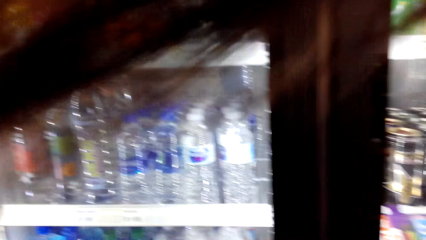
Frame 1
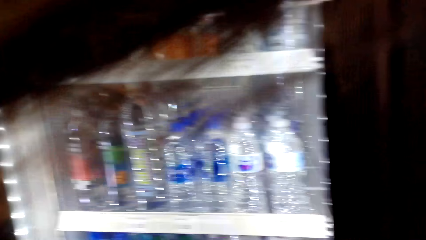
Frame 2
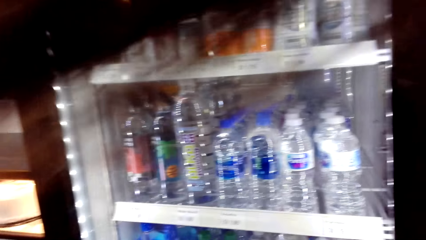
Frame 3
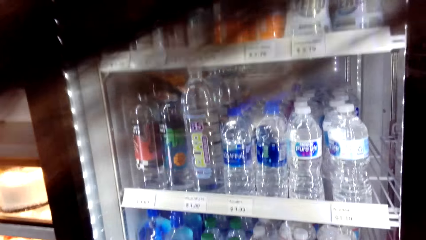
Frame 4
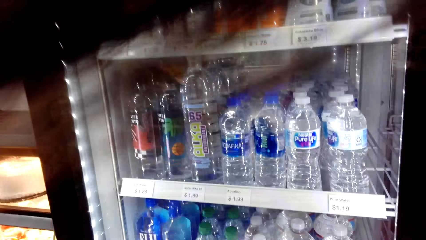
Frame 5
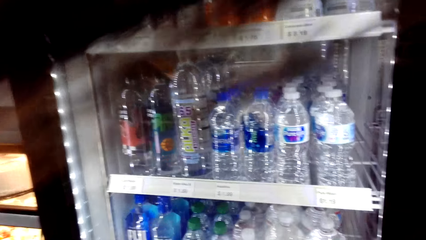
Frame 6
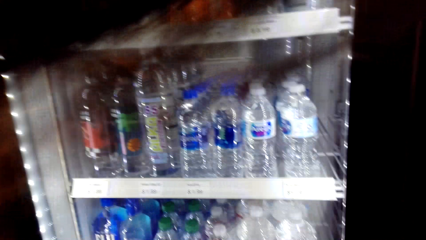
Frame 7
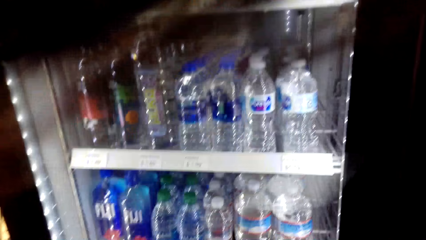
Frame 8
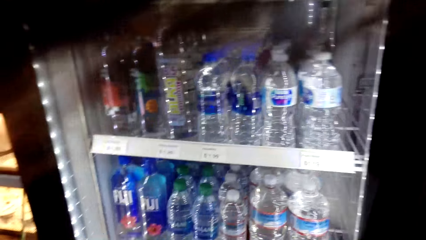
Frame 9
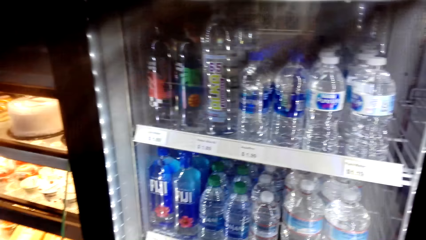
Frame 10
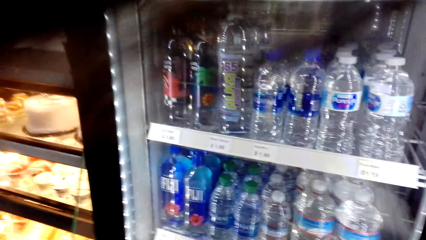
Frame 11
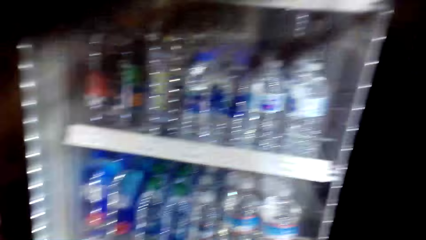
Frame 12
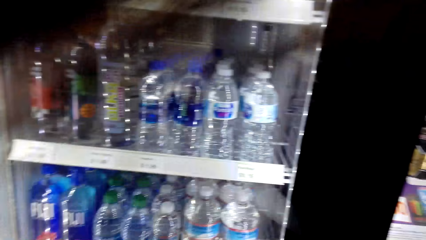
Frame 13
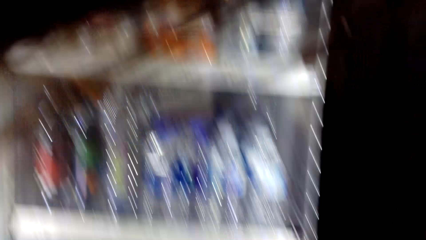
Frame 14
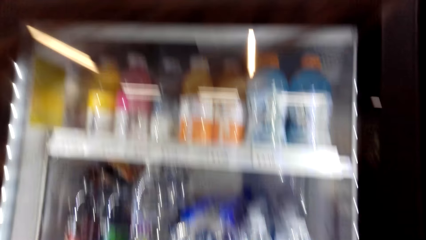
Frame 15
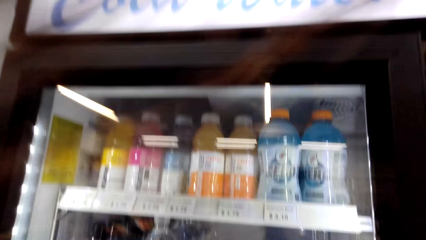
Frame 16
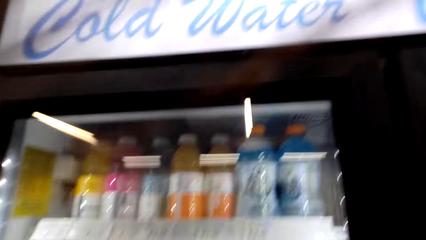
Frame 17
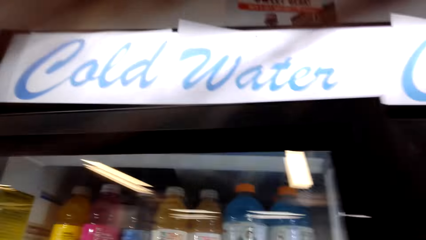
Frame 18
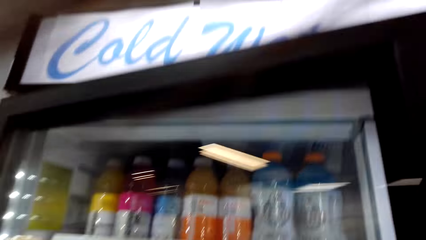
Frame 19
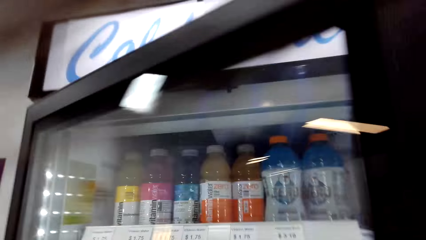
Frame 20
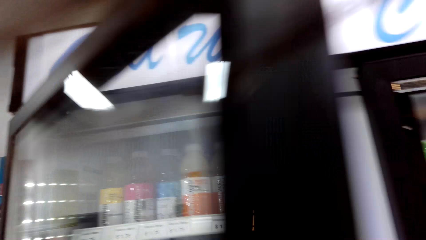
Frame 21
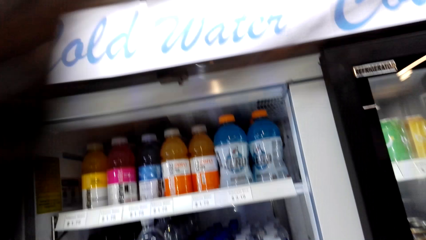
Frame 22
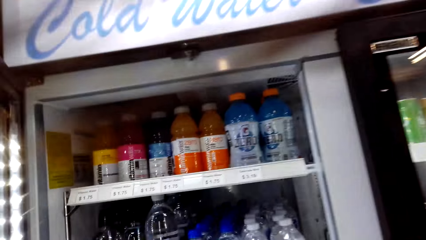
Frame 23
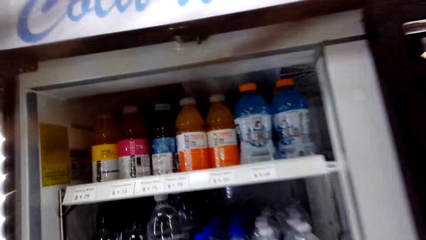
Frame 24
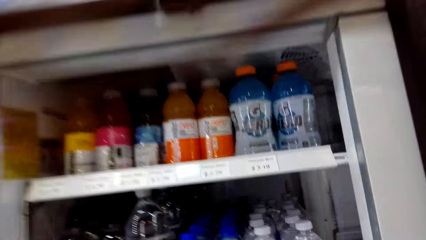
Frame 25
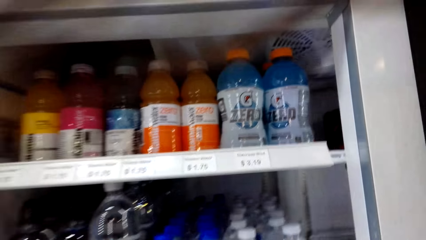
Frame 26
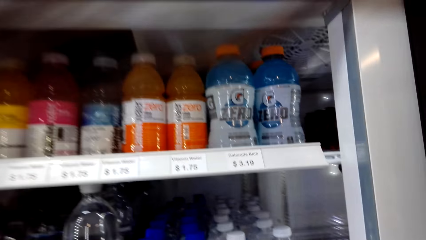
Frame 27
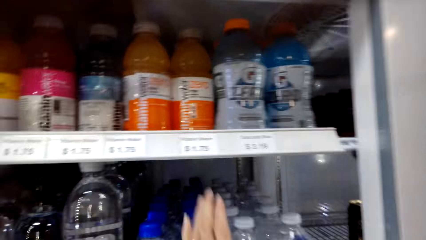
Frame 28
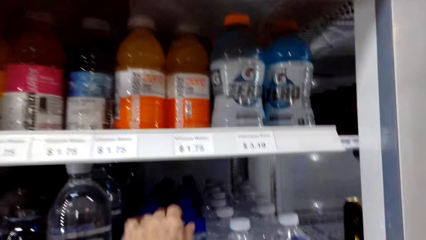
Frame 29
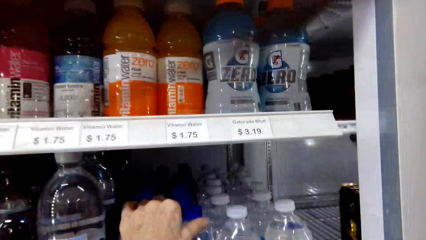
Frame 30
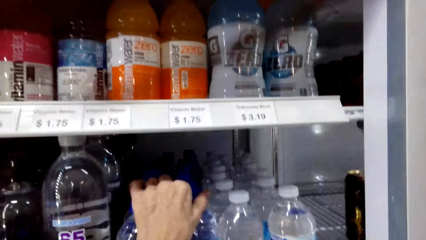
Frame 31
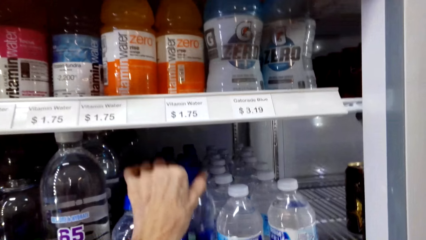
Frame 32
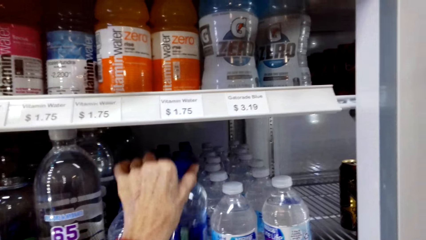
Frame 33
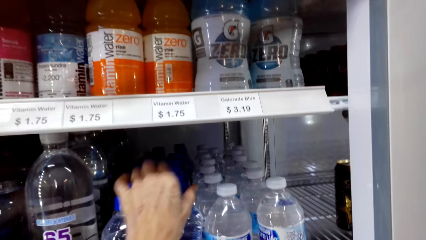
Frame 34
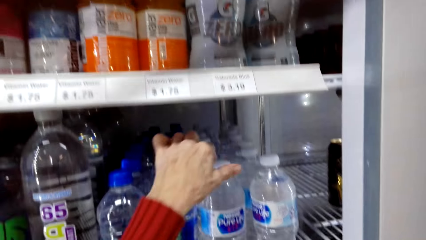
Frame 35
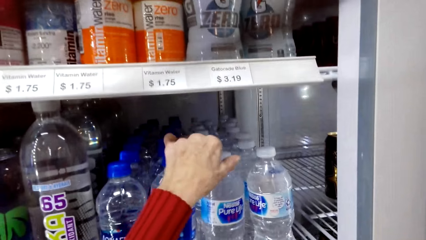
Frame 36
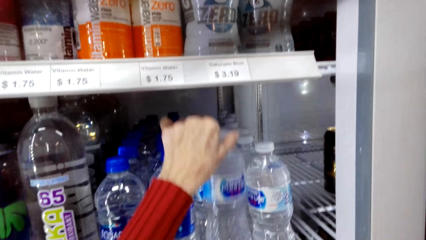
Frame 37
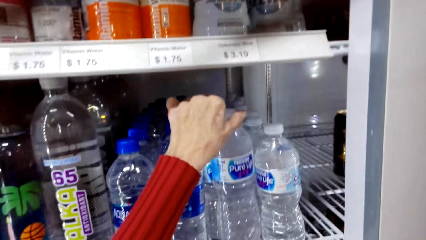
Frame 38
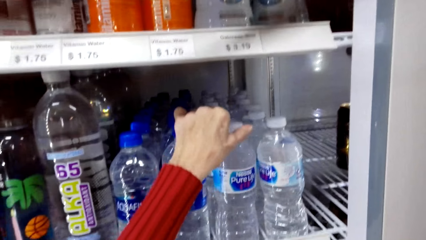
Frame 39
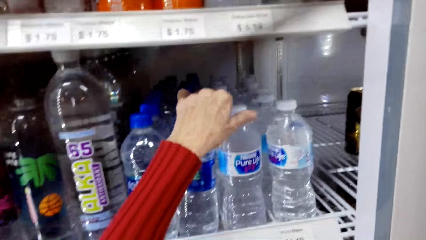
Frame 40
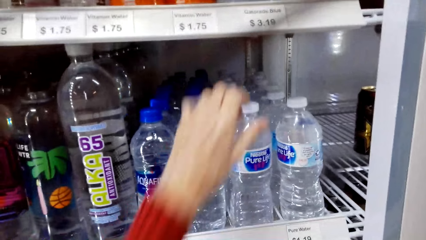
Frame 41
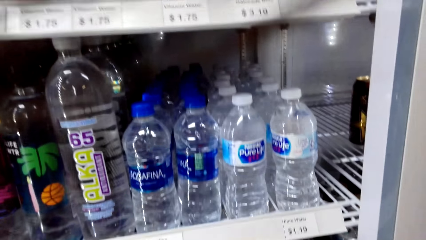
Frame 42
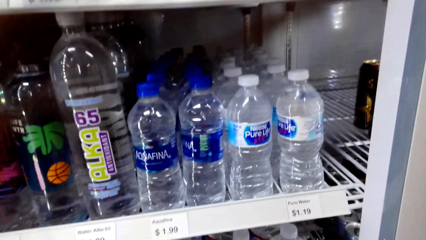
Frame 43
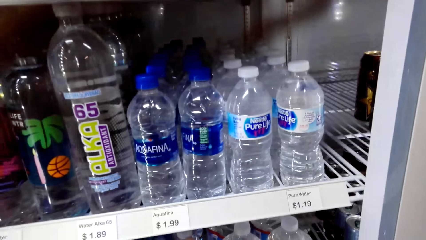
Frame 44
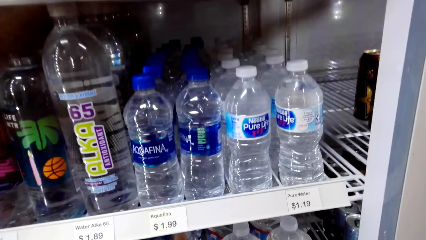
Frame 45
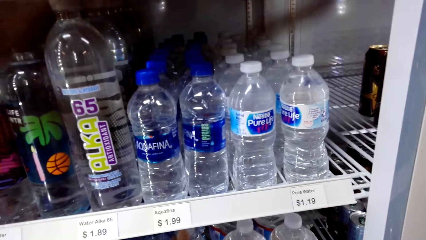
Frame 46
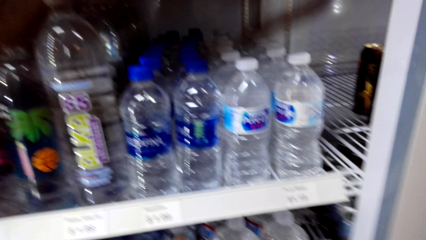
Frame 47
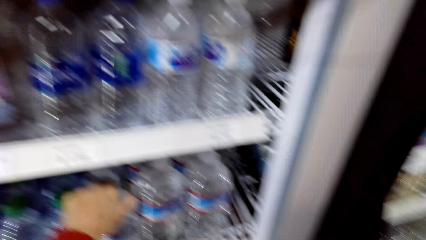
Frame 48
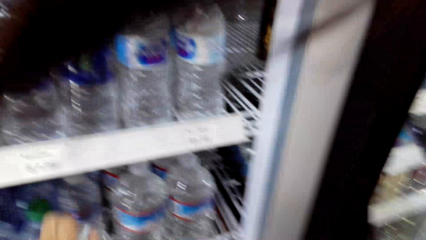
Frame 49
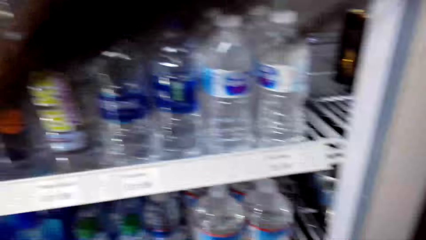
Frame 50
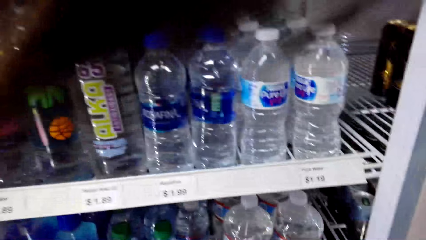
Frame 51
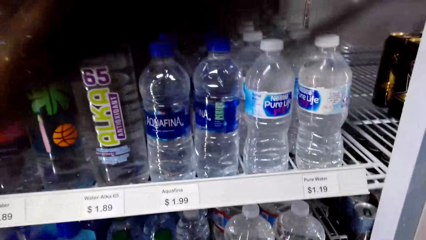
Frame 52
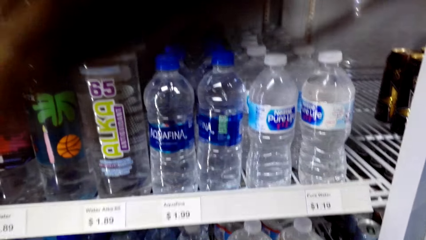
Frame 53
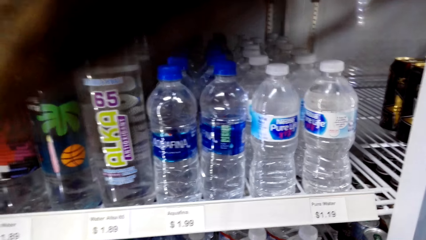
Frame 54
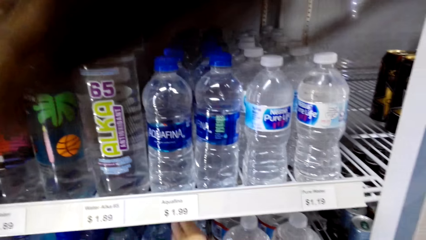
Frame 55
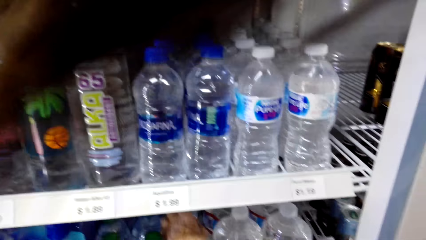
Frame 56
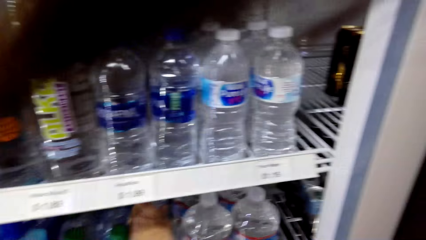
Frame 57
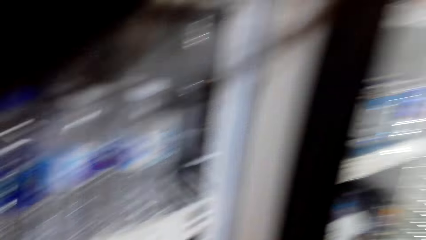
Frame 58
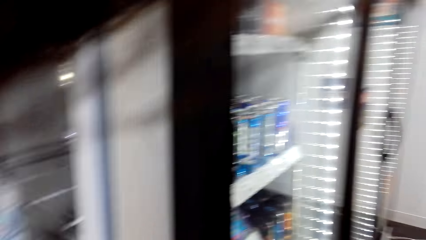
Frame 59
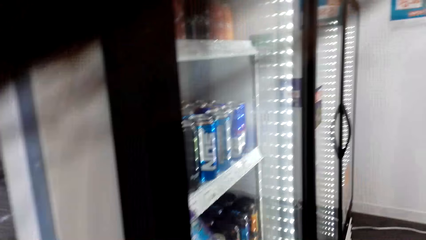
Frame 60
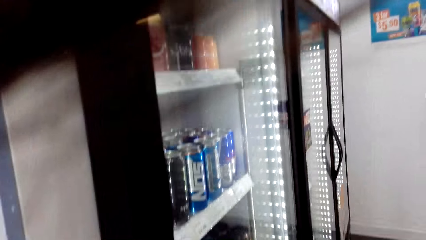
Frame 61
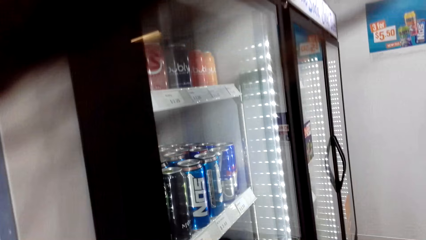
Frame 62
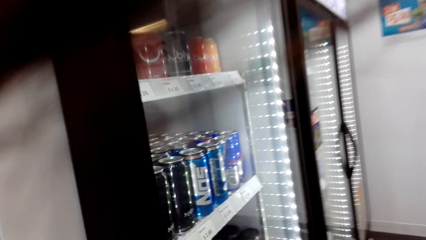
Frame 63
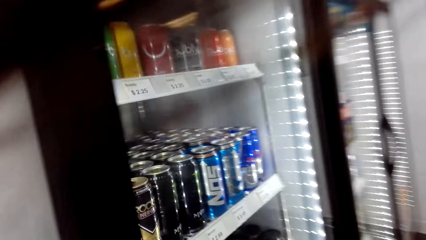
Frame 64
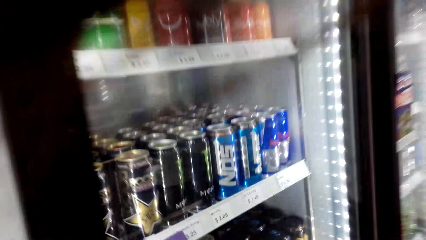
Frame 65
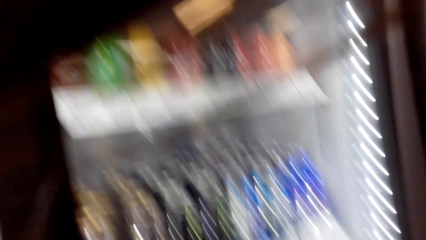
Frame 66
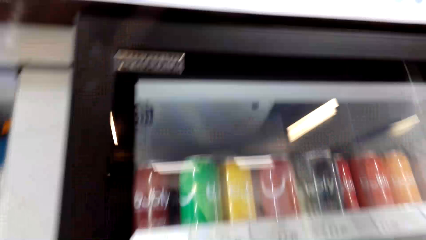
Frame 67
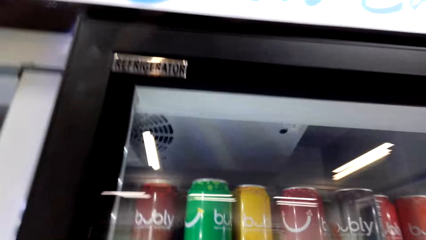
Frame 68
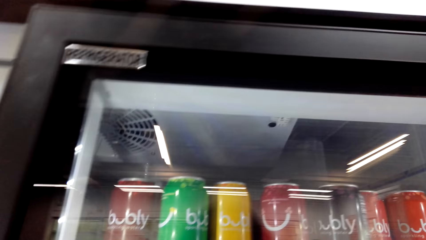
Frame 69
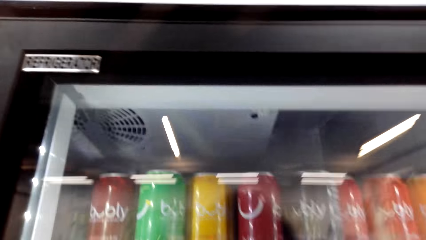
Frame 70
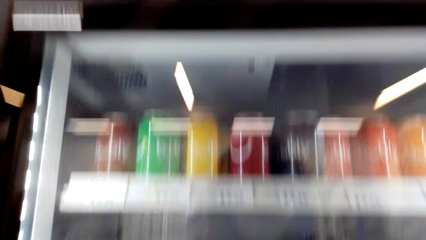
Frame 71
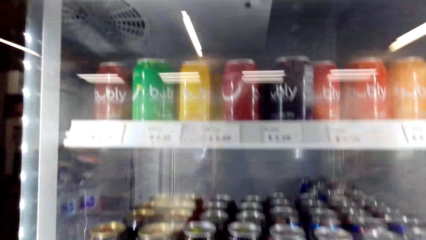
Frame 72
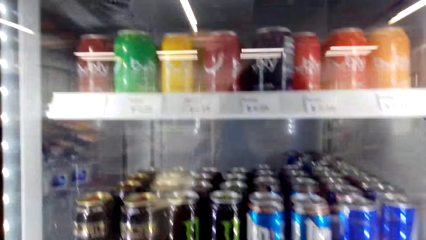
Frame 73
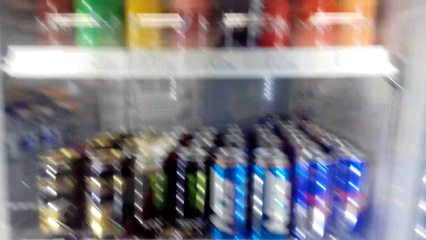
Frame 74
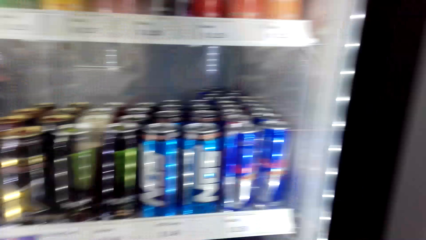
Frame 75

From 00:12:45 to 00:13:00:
The camera wearer looks at the drinks in the fridge. They open the fridge. They touch the drinks in the fridge. They pick up a bottle of water. They close the fridge.
